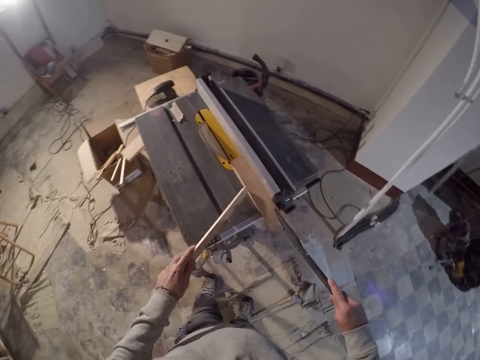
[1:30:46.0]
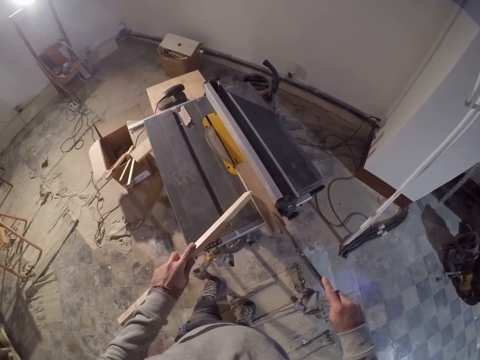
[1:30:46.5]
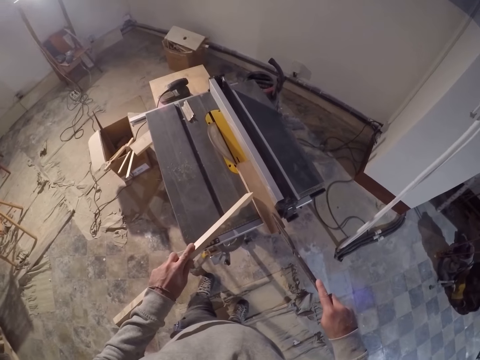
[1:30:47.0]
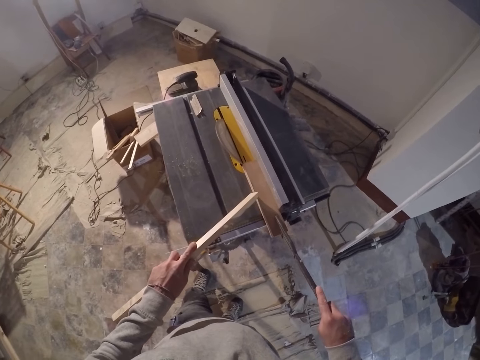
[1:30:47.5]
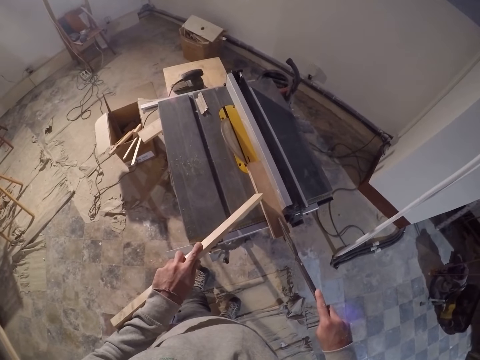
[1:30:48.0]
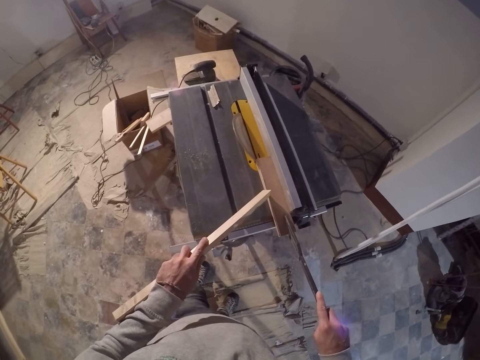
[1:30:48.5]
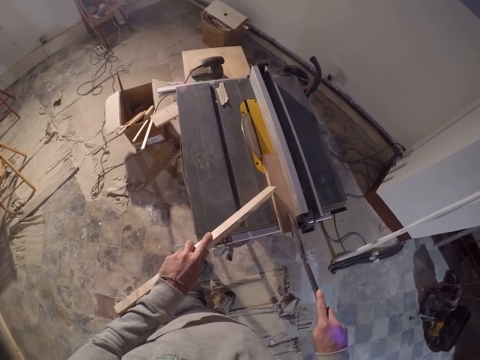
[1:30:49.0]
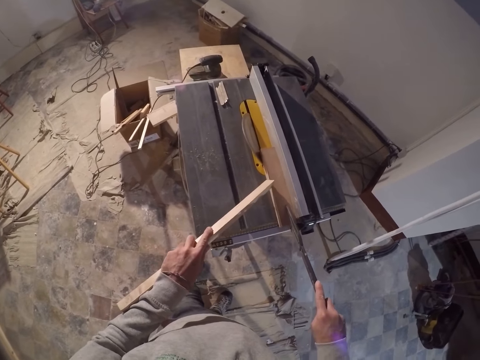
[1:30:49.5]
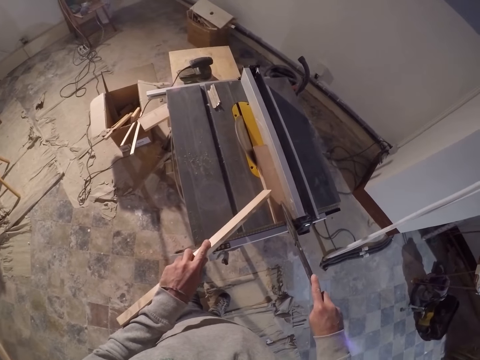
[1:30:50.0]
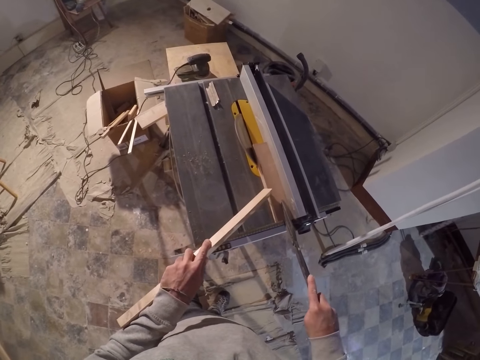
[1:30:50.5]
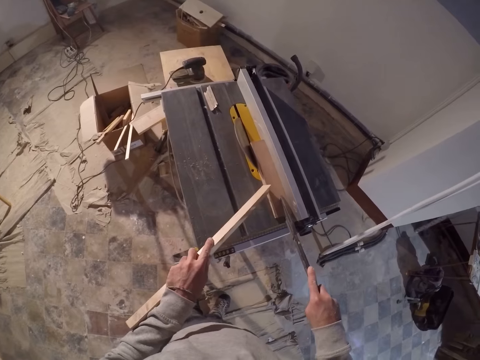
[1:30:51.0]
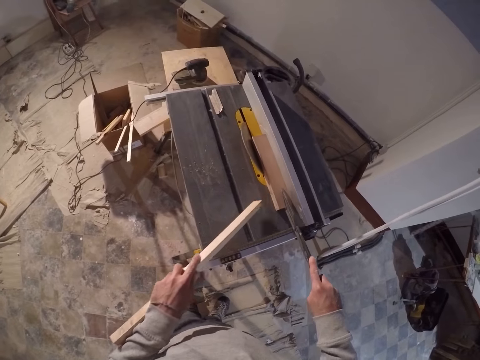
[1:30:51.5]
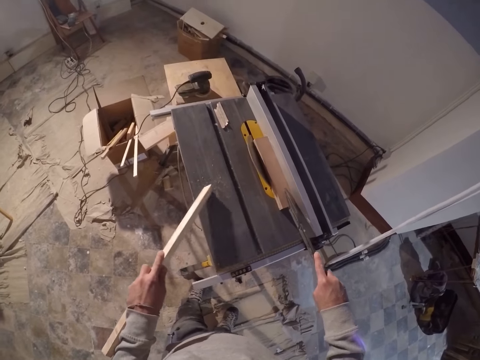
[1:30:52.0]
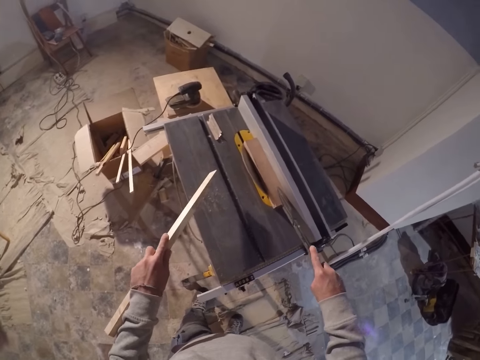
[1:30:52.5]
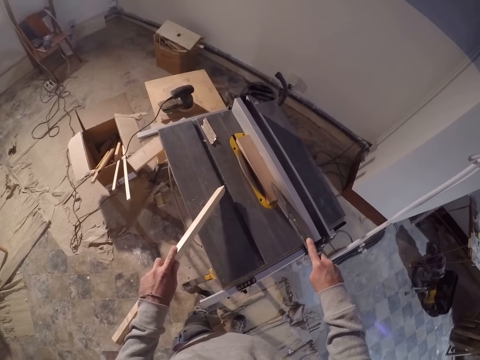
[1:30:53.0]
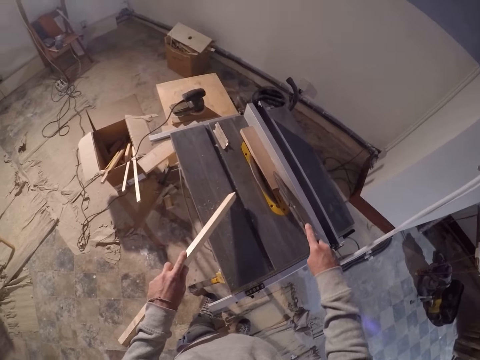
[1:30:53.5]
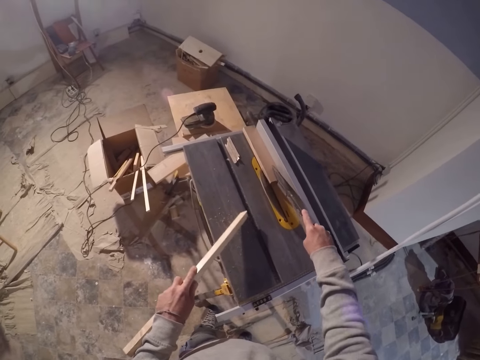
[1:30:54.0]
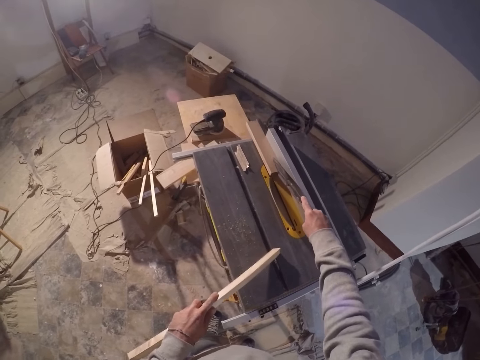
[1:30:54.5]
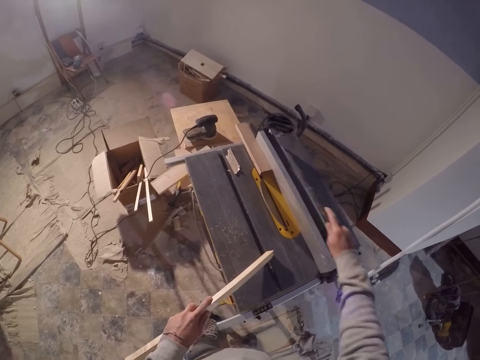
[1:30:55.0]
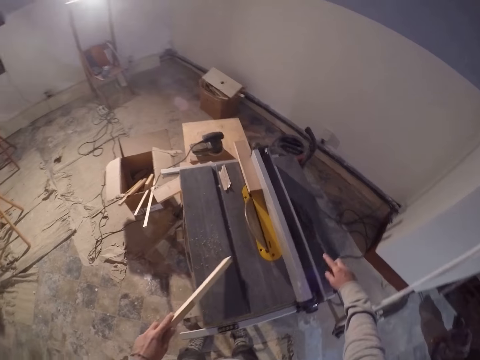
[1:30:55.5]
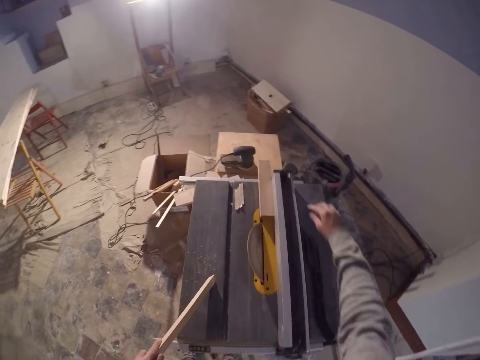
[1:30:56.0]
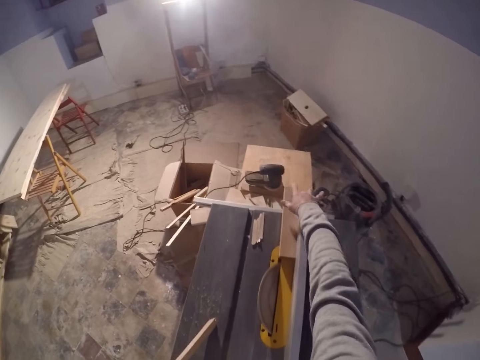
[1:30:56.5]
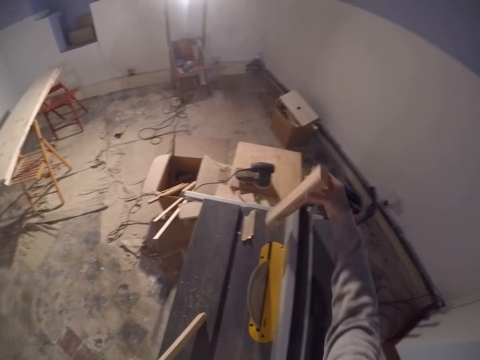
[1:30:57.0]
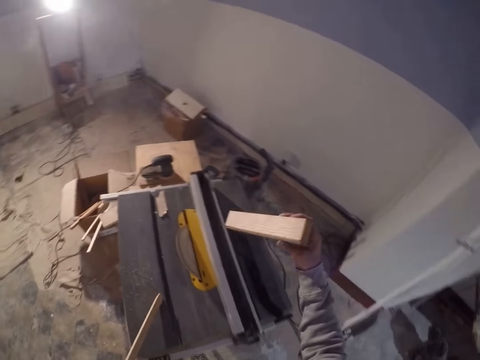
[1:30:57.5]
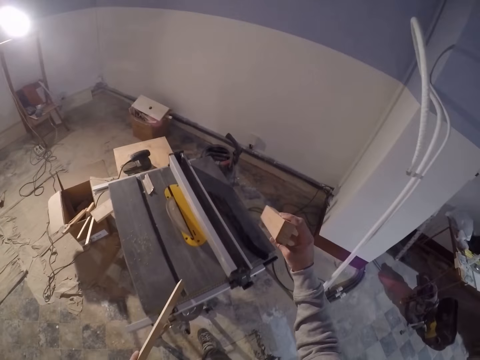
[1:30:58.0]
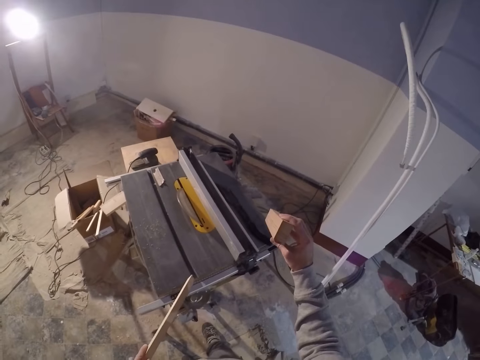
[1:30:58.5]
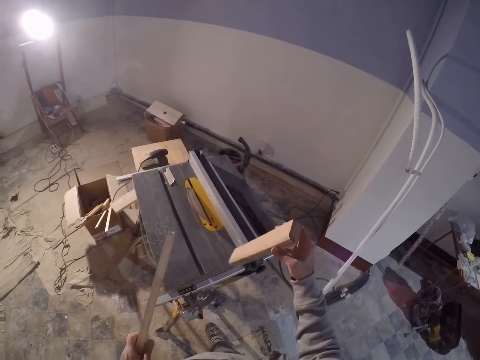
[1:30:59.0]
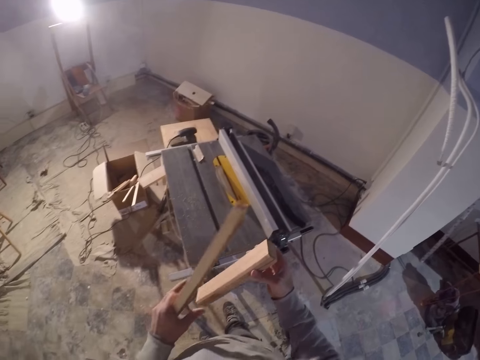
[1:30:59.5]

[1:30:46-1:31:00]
The camera wearer pushes the piece of wood on the table with the stick in his right hand. He pushes the piece of wood on the table with the piece of wood in his left hand. He drops the stick in his right hand on the saw board. He picks up the piece of wood on the saw board with his right hand.

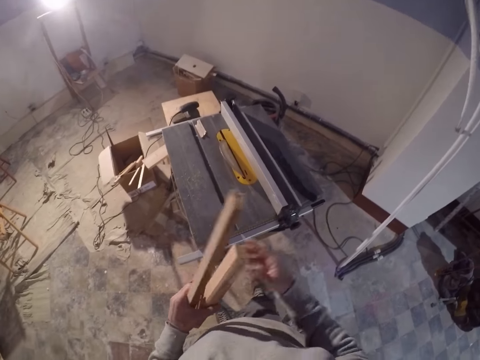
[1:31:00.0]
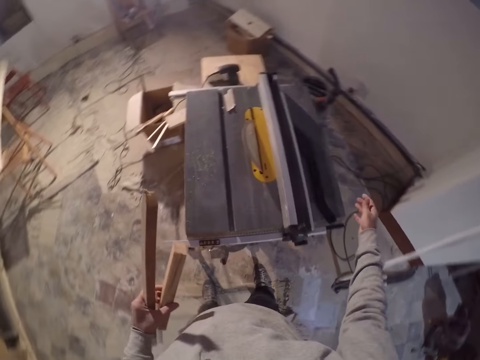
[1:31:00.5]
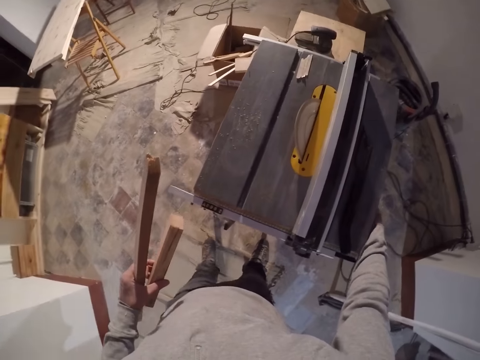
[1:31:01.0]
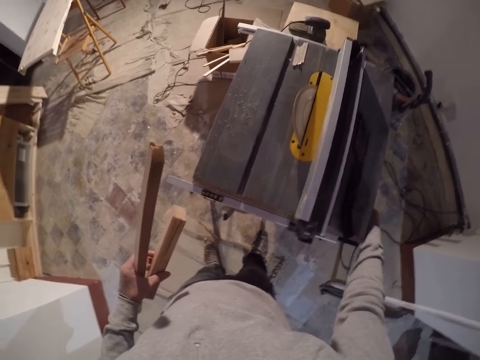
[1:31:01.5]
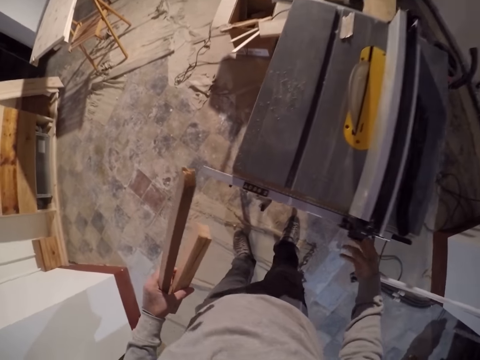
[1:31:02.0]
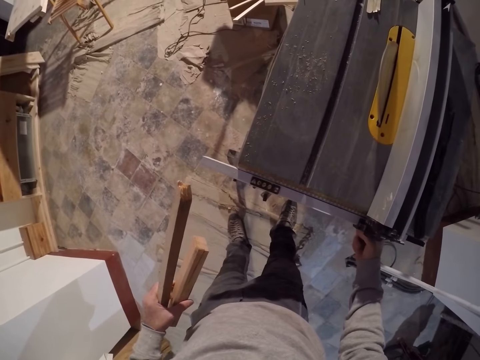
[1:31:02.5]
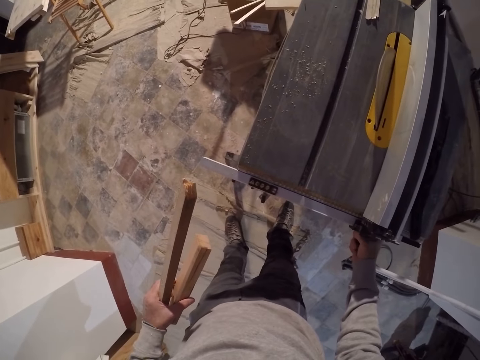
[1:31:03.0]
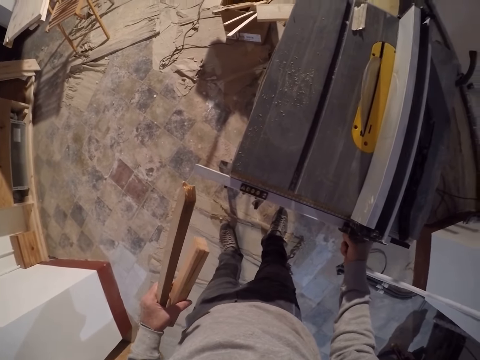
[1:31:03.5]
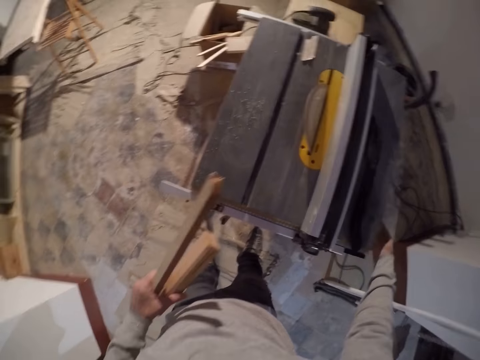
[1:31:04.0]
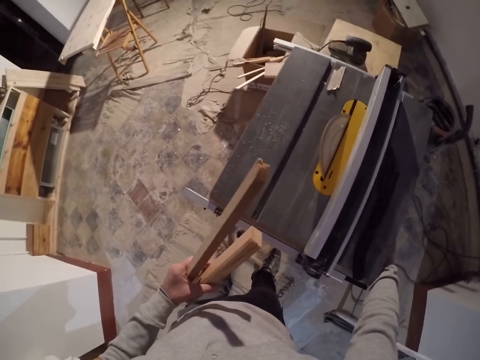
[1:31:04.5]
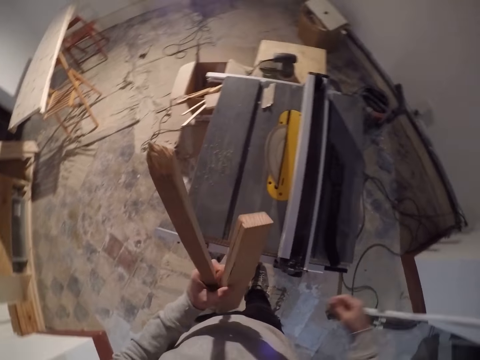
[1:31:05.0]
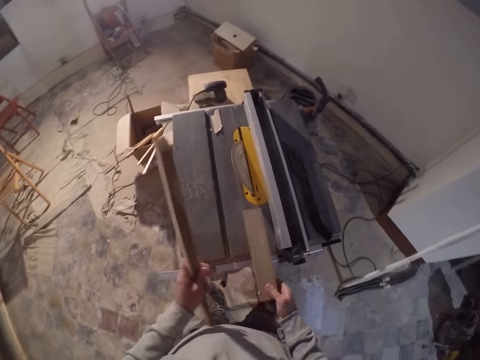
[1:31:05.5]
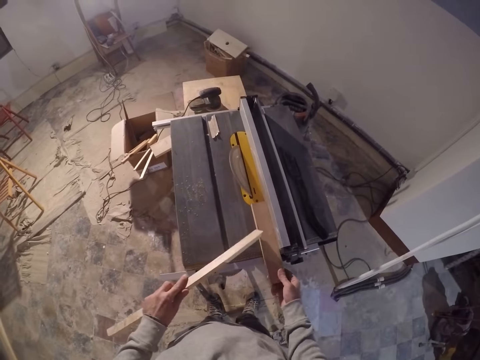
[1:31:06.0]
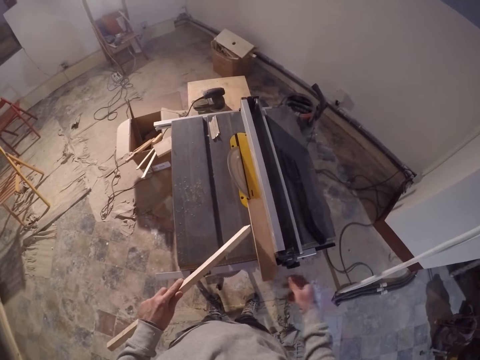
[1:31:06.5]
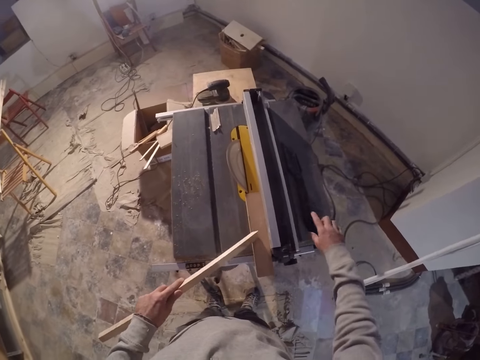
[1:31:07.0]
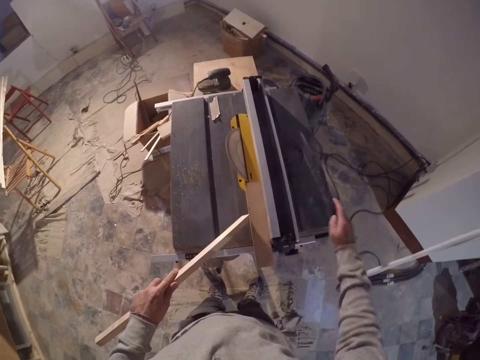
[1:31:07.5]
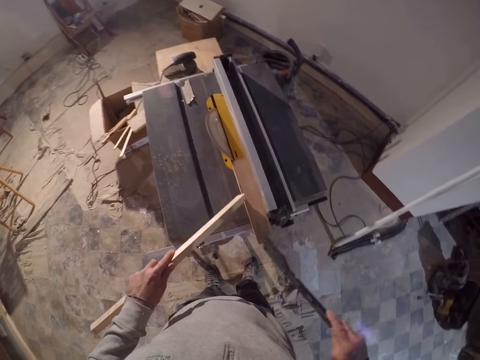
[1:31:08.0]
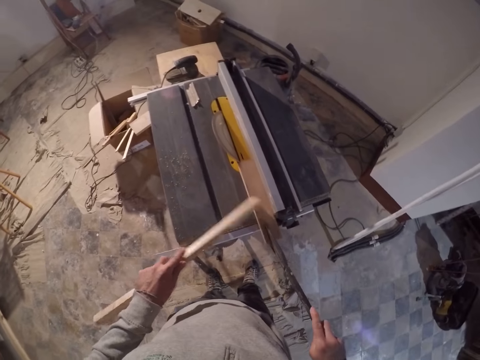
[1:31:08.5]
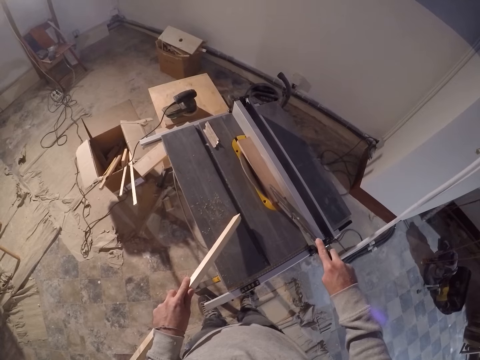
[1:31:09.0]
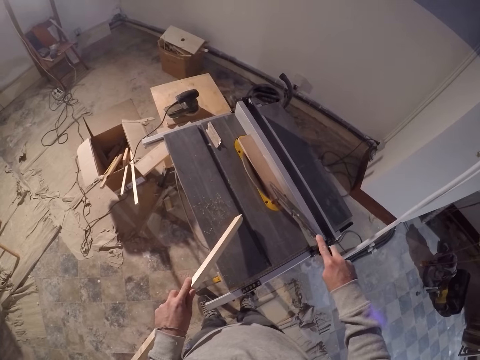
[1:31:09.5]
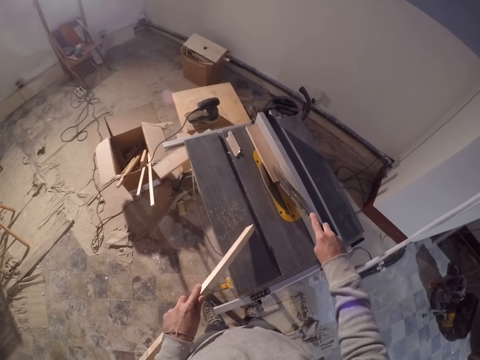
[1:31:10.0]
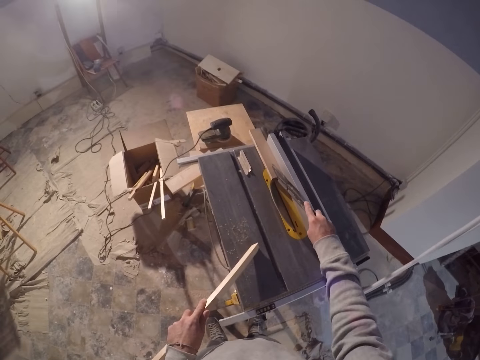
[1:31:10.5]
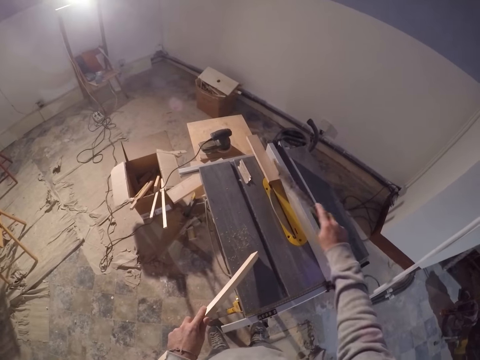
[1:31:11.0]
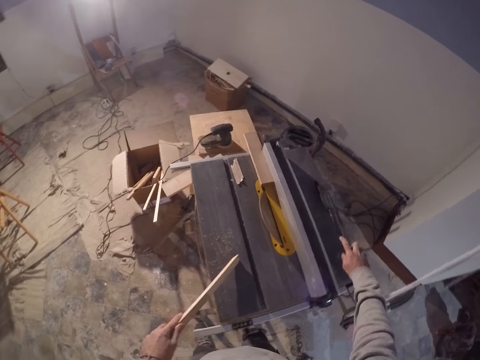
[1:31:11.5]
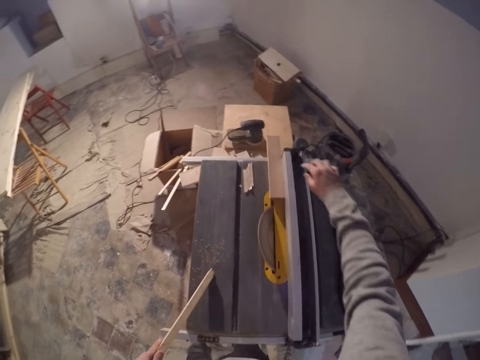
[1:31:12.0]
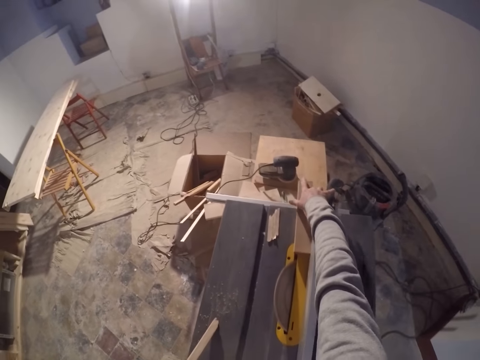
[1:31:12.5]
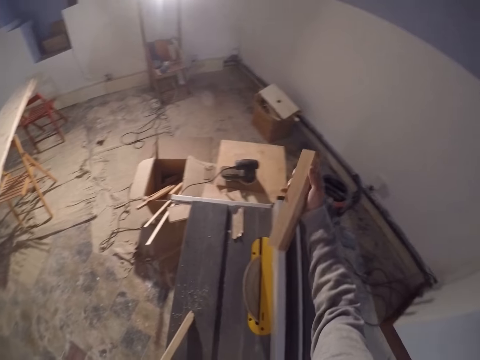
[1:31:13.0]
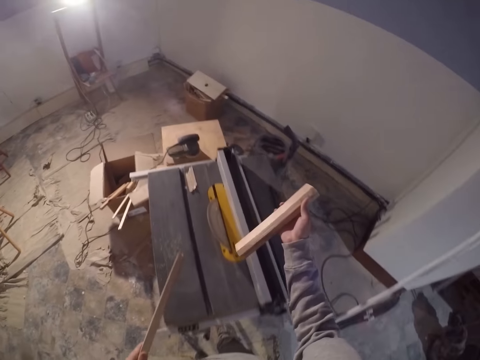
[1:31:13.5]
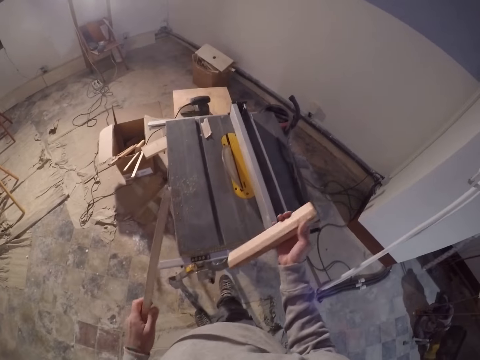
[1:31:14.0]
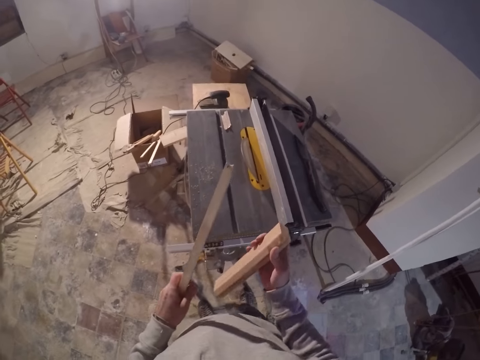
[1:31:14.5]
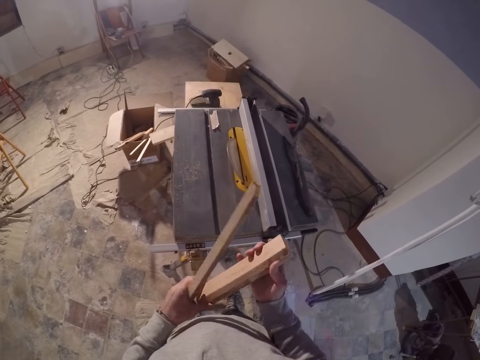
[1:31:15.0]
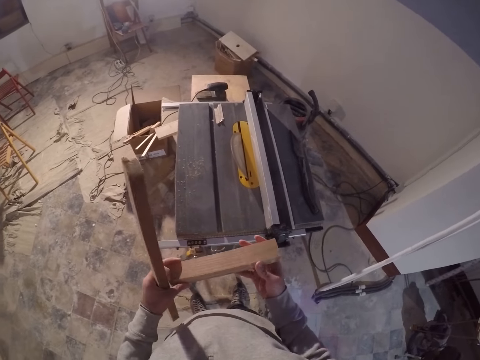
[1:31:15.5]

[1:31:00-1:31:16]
The camera wearer moves the piece of wood in his right hand to his left hand. He presses the switch under the saw board with his left hand. He adjusts the knob of the miter gauge with his right hand. He presses the switch under the saw board with his left hand. He drops the piece of wood in his right hand on the saw board. He picks up the stick on the saw board with his right hand. He pushes the piece of wood on the table with the stick in his right hand. He drops the stick in his right hand on the saw board. He picks up the piece of wood on the saw board with his right hand.
